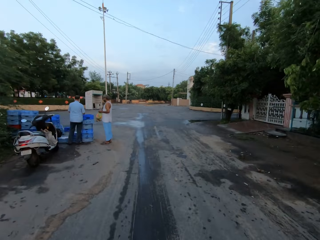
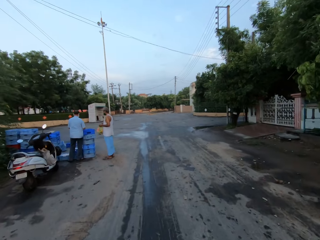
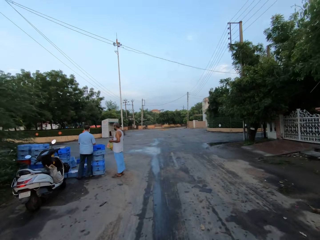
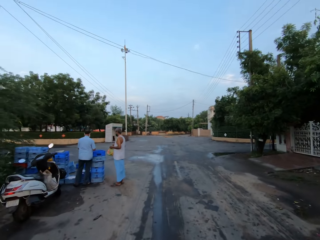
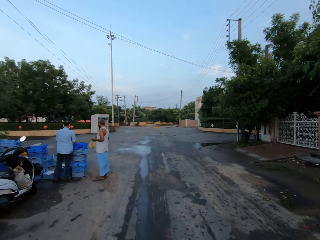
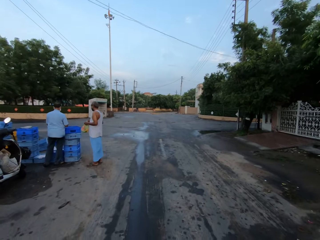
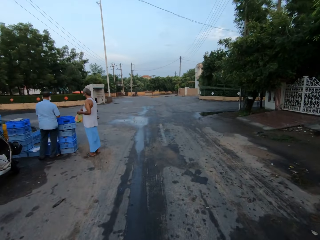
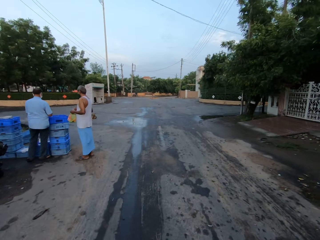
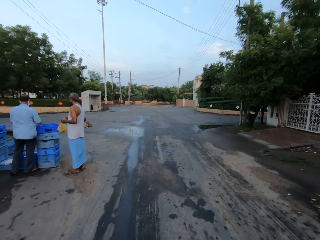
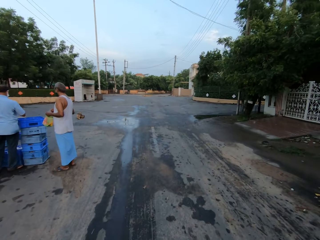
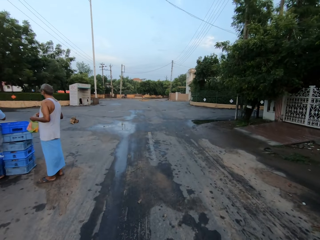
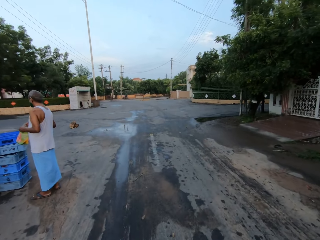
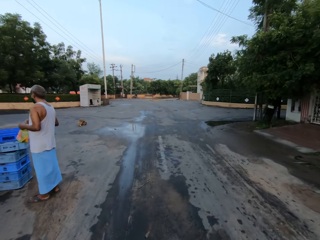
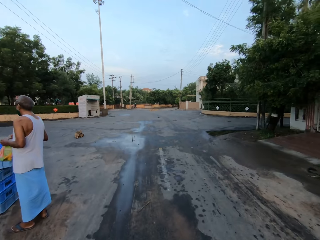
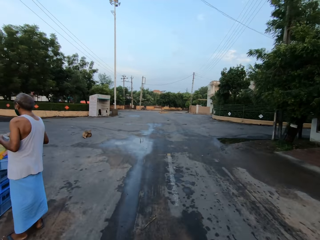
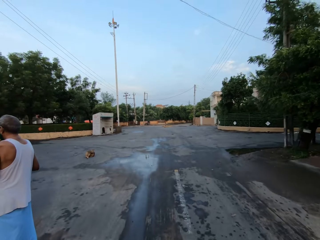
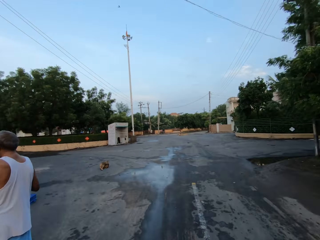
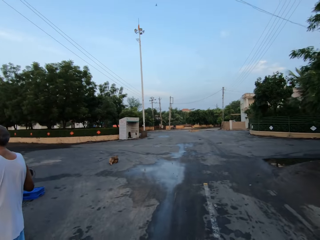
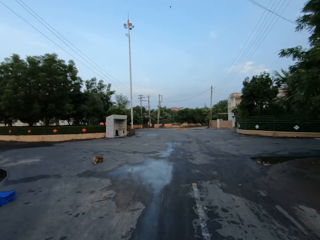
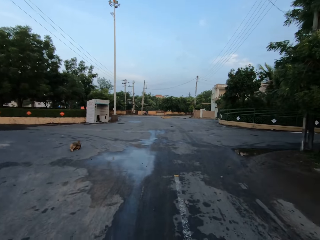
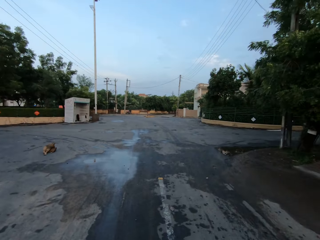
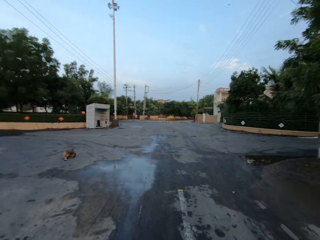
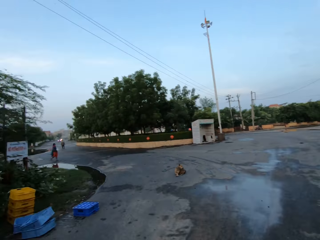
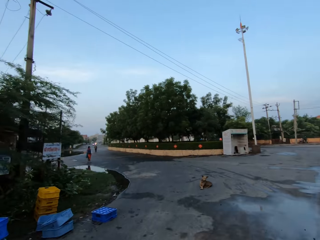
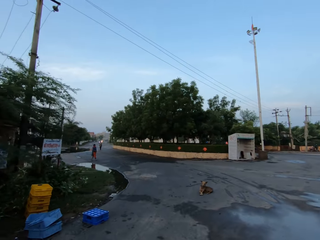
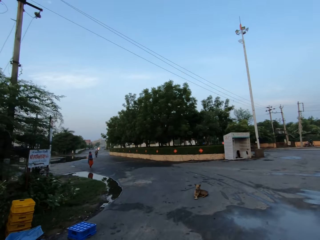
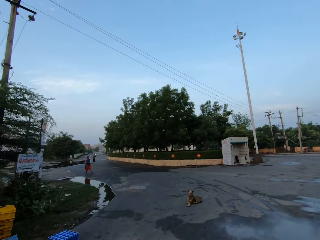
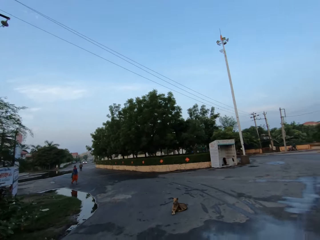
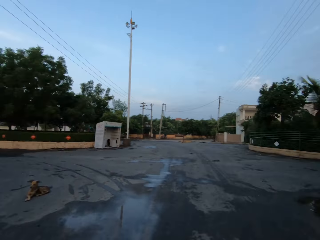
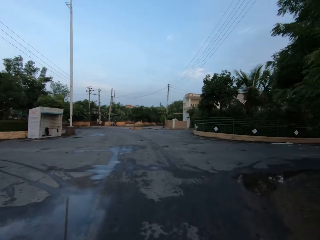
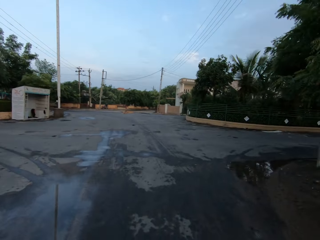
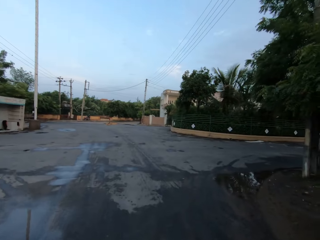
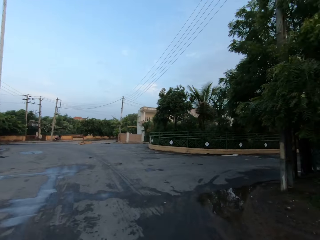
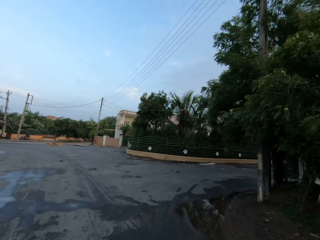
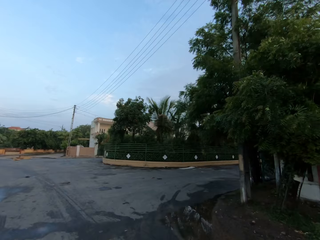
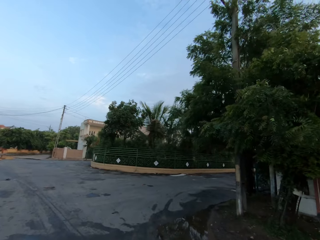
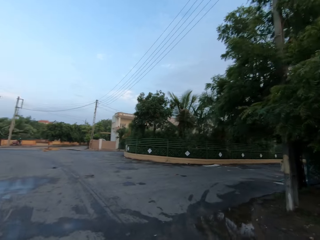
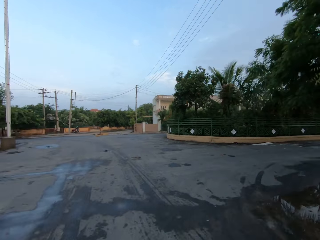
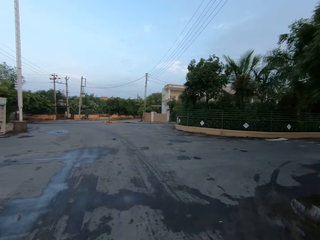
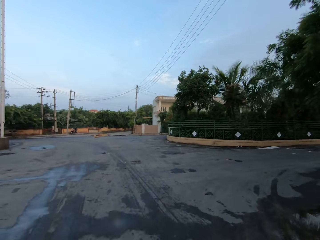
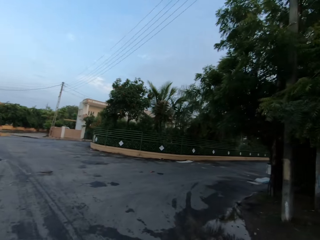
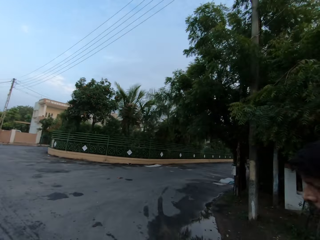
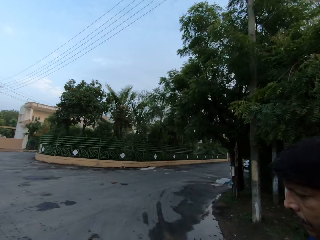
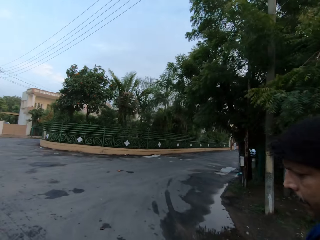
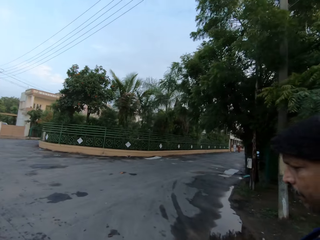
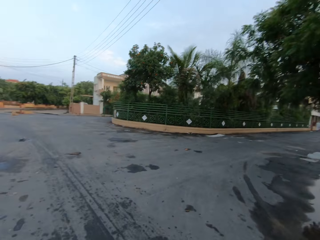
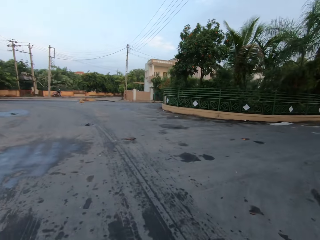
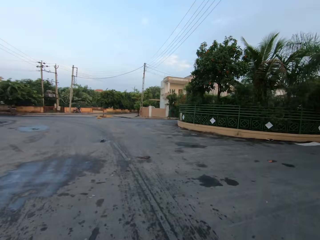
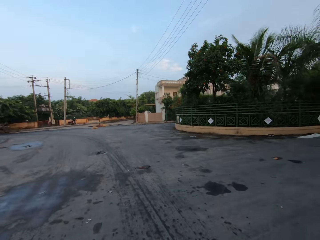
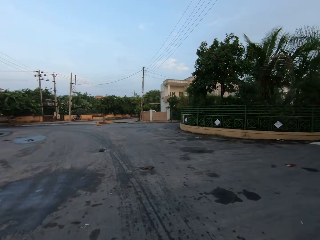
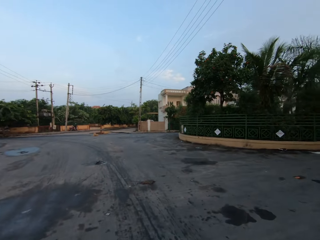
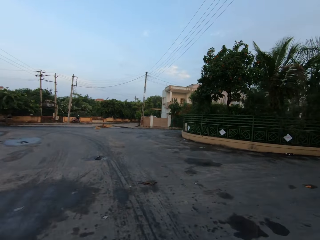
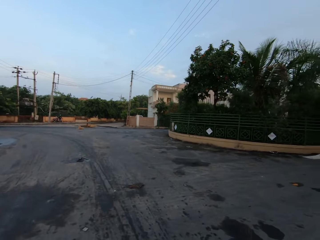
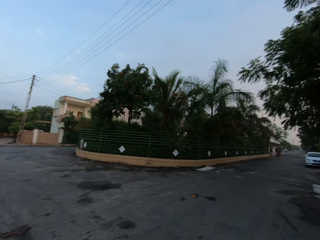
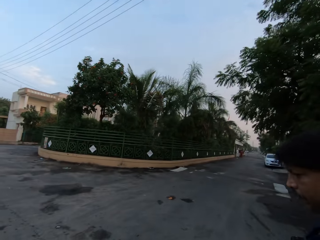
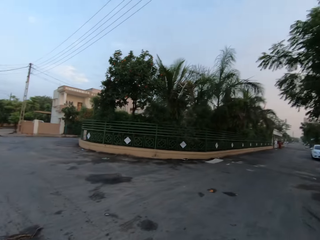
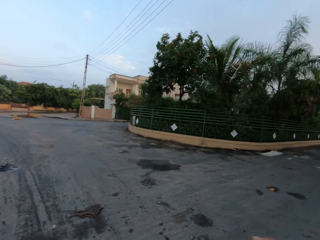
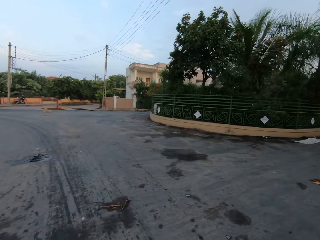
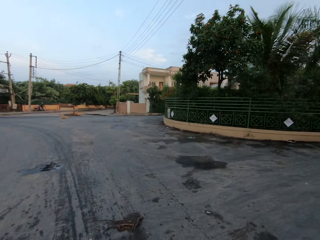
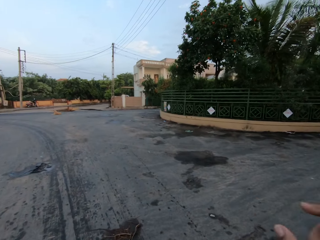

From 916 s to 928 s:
The camera wearer walks past a man. They walk past another man. Another man walks on the road.

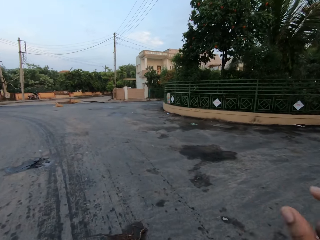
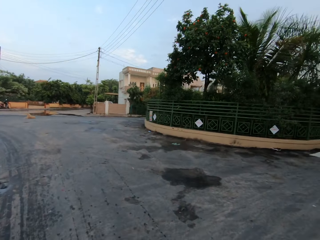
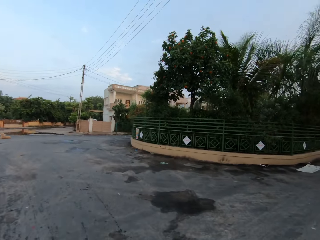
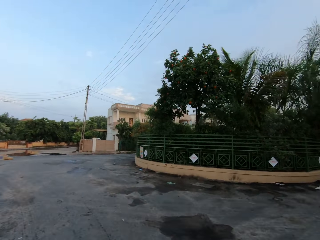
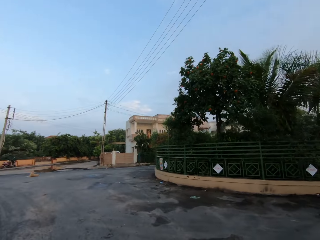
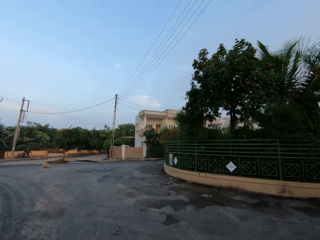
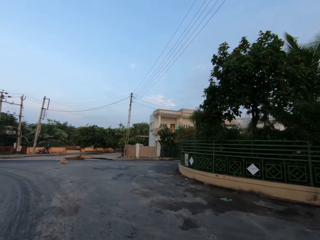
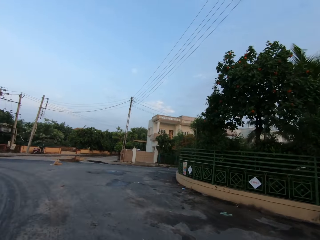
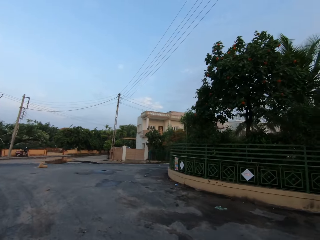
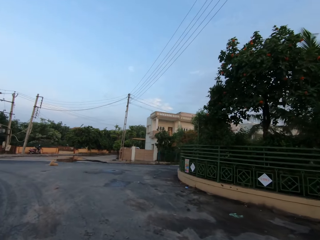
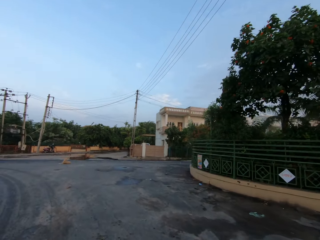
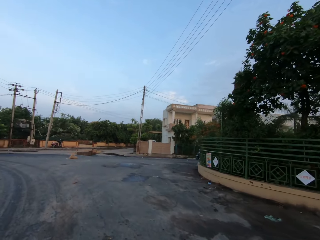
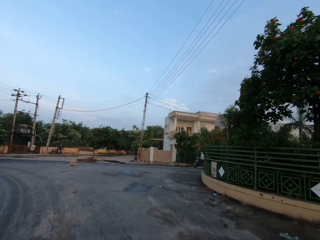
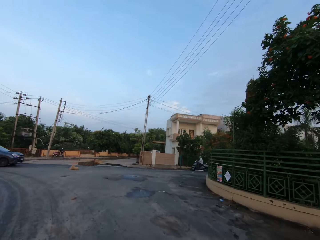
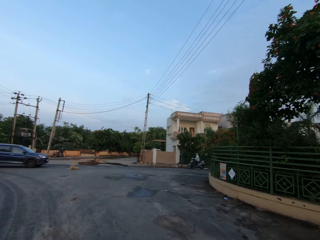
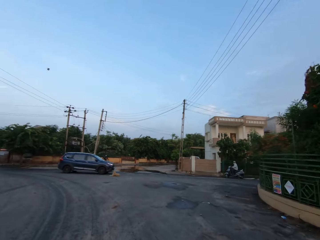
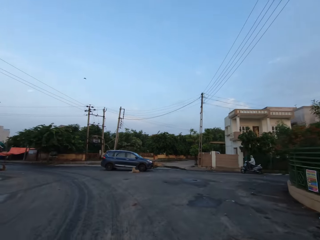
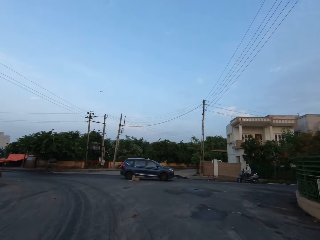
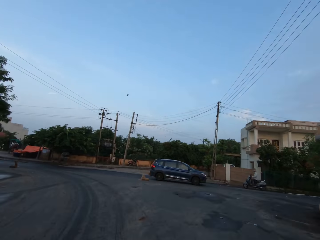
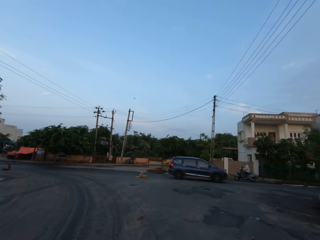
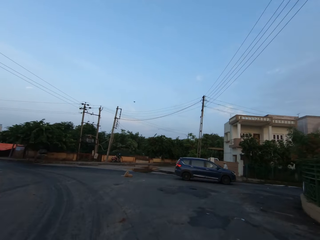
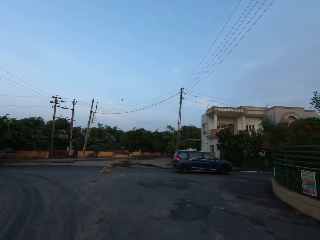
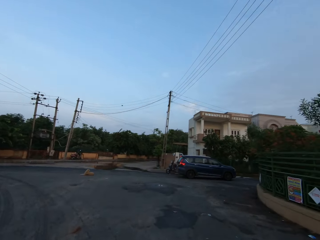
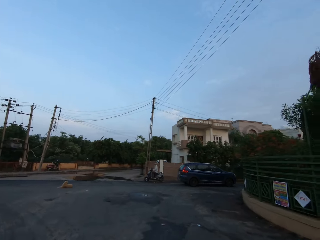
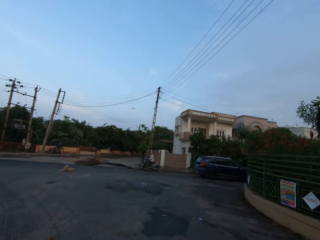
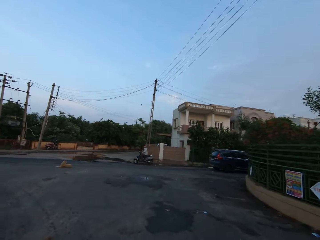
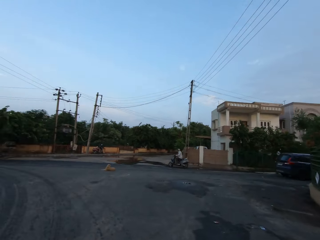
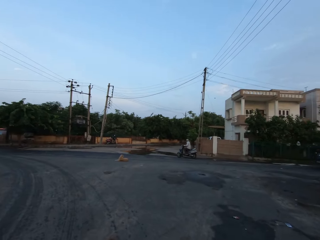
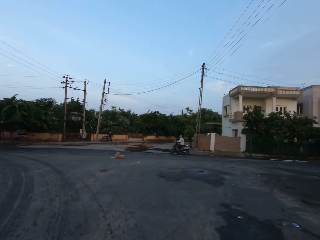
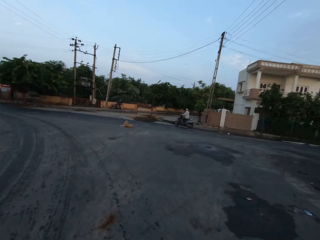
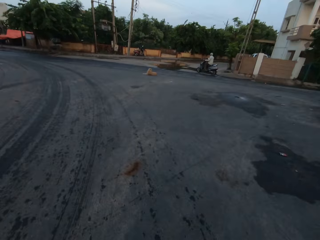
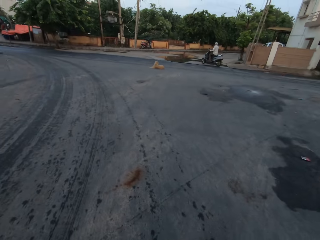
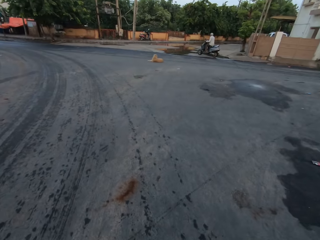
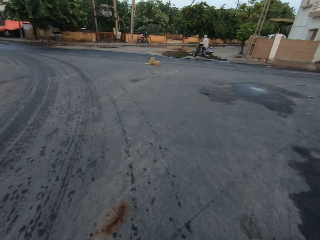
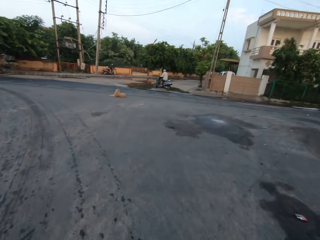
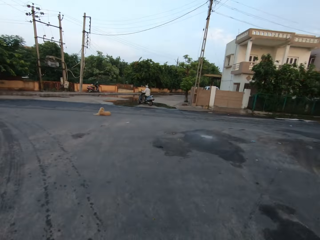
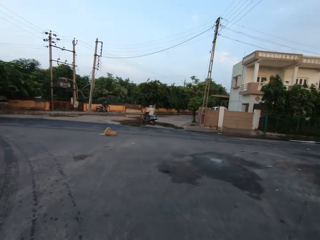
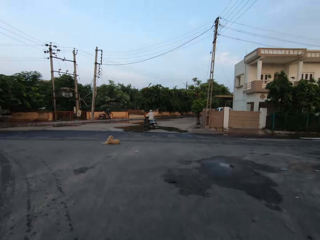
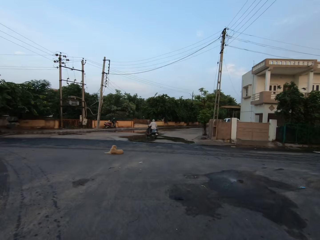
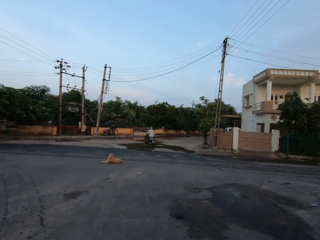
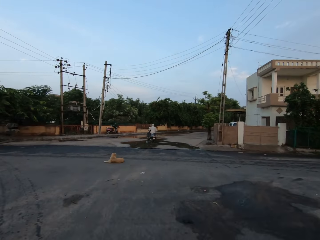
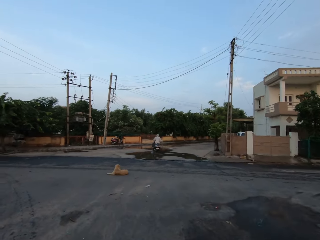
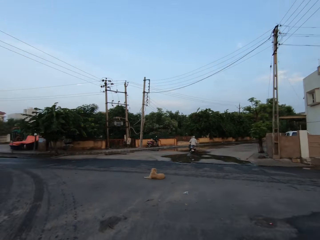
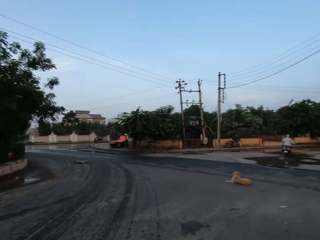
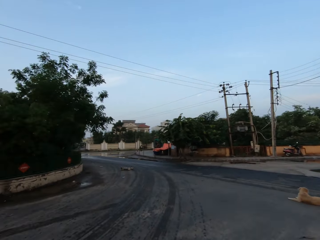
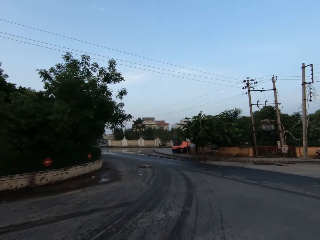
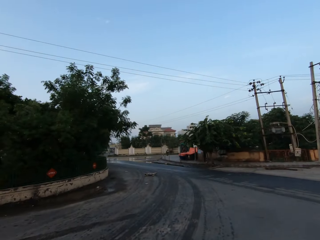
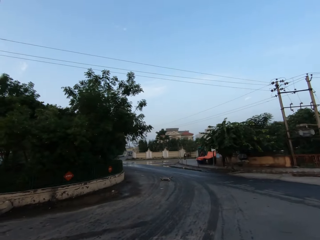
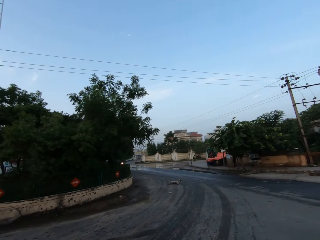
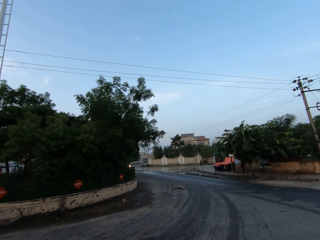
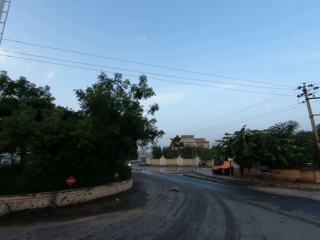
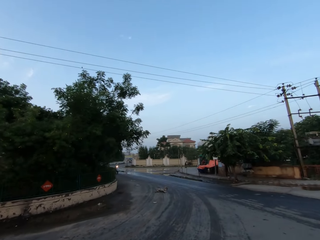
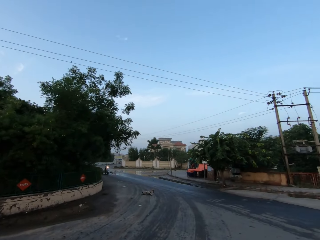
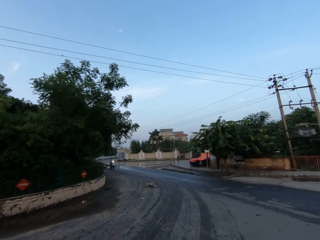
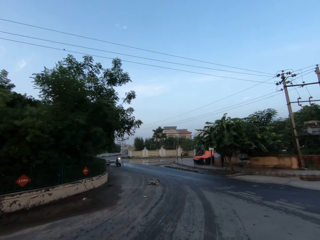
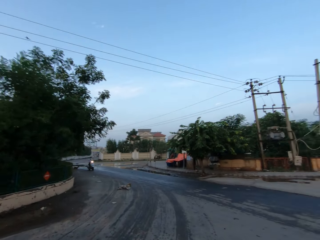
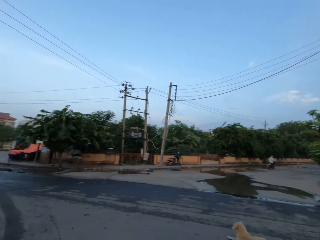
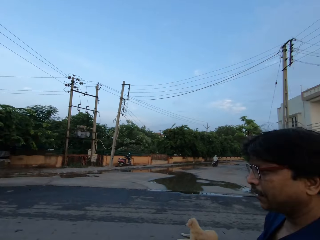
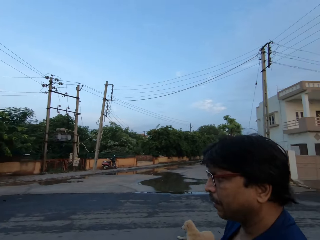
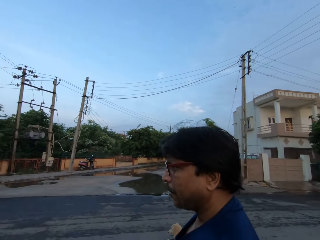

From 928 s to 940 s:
A black motorcycle moves in front of the camera wearer. A blue car moves in front of the camera wearer.
